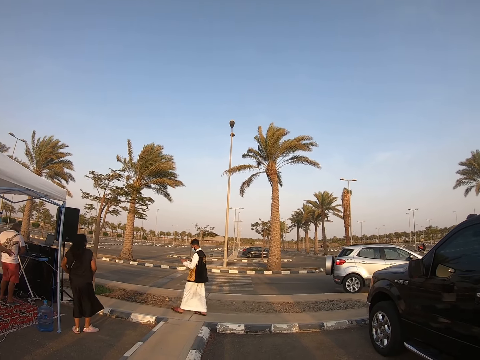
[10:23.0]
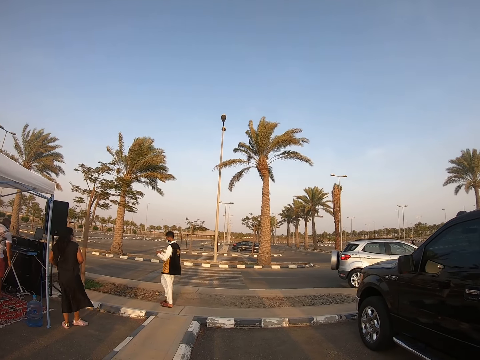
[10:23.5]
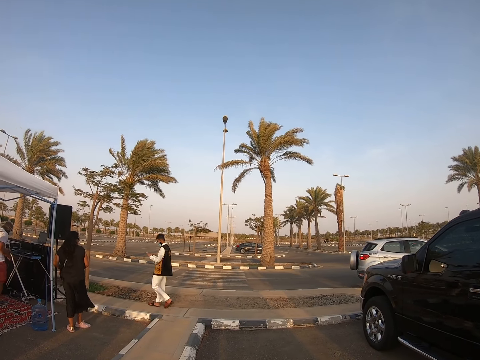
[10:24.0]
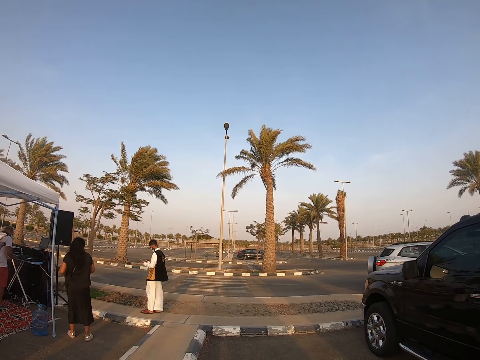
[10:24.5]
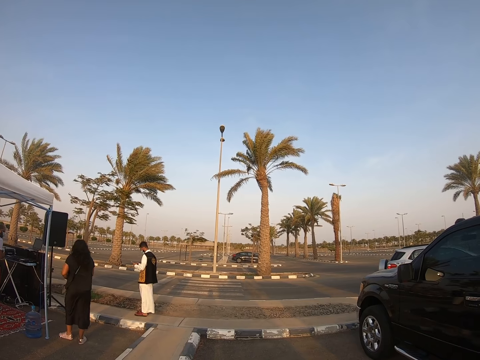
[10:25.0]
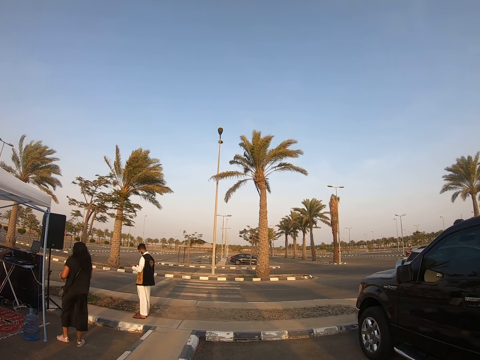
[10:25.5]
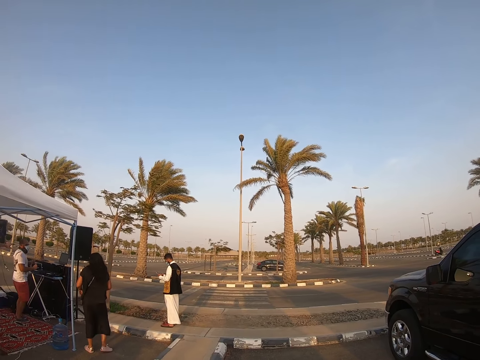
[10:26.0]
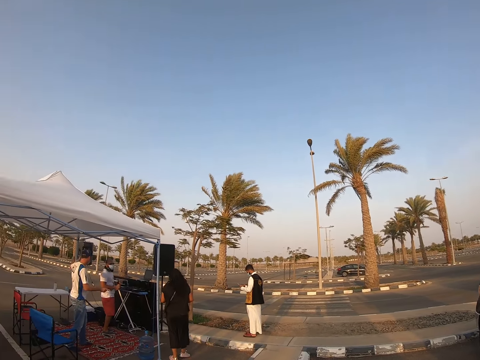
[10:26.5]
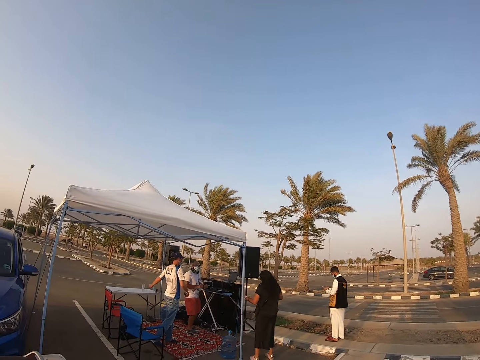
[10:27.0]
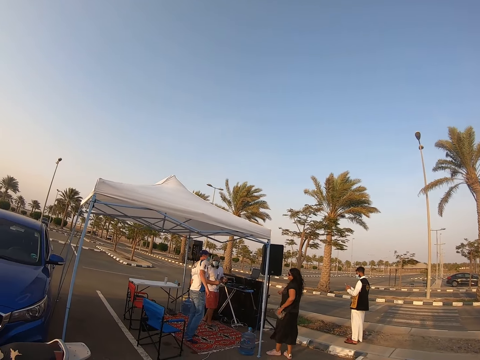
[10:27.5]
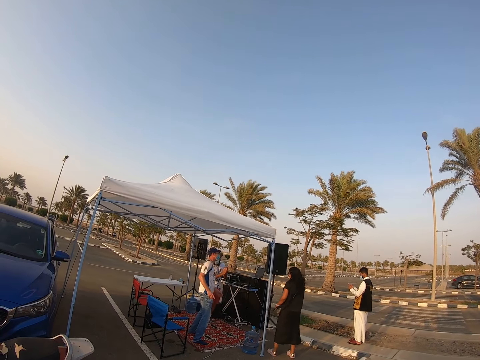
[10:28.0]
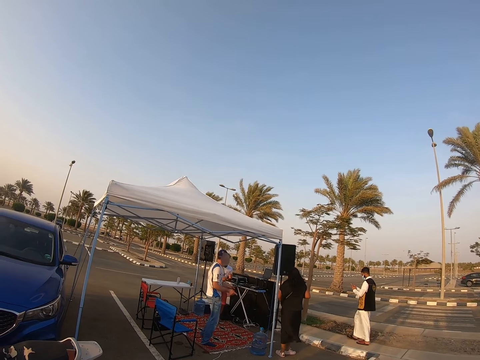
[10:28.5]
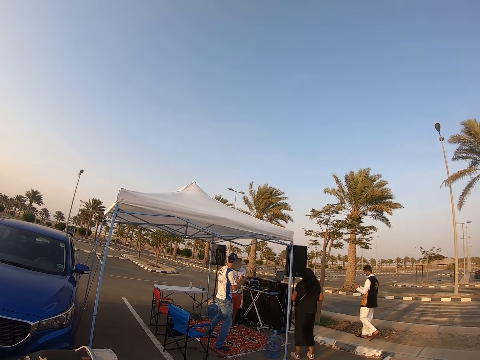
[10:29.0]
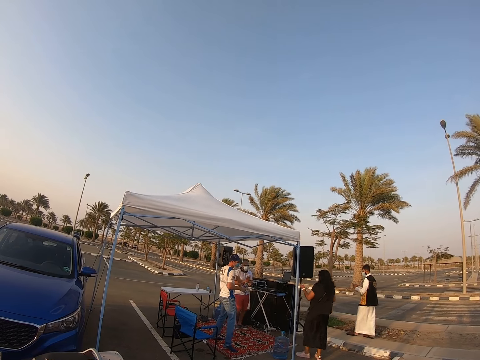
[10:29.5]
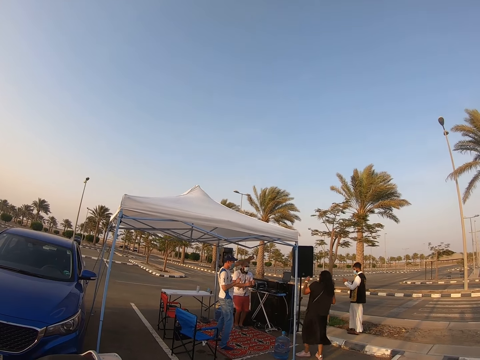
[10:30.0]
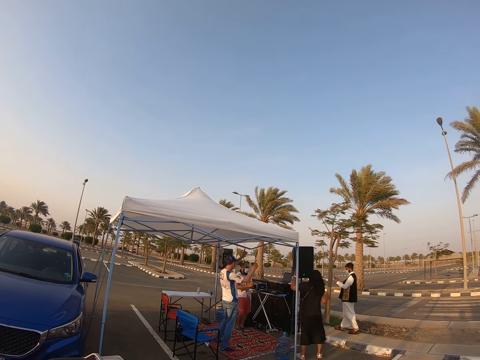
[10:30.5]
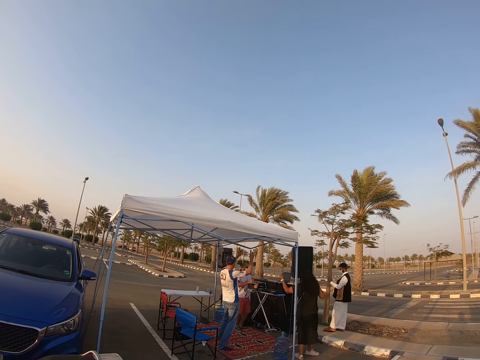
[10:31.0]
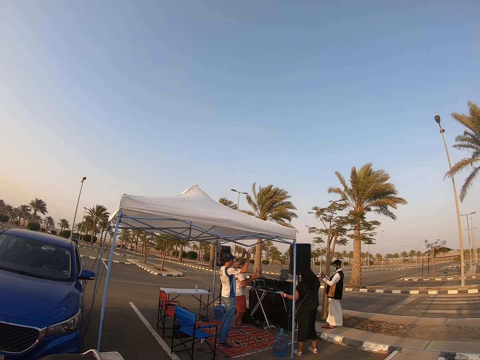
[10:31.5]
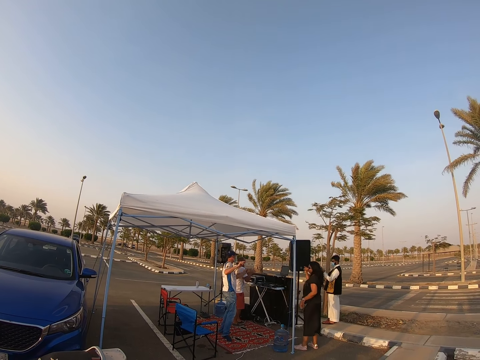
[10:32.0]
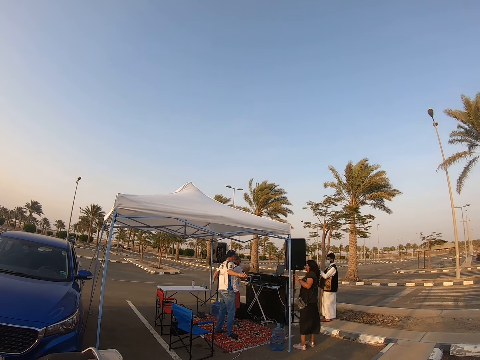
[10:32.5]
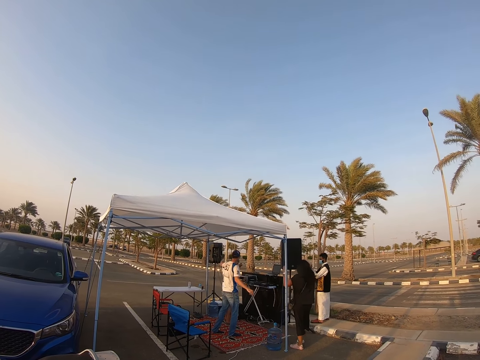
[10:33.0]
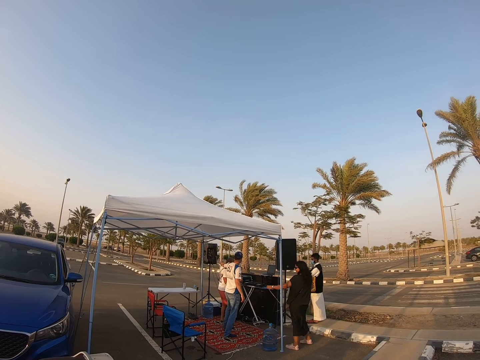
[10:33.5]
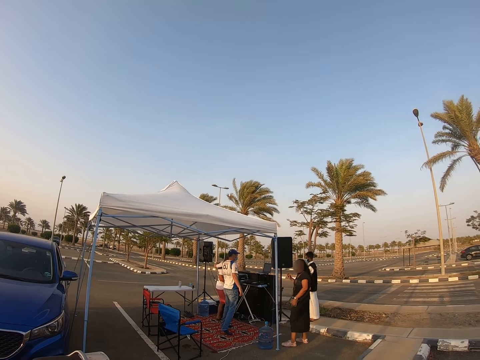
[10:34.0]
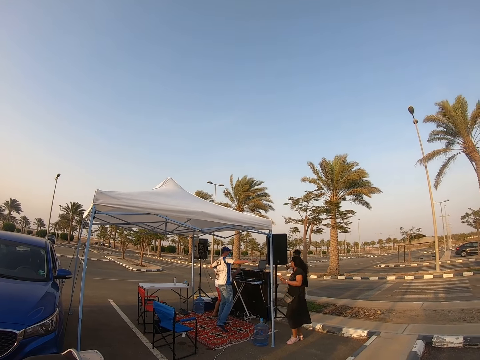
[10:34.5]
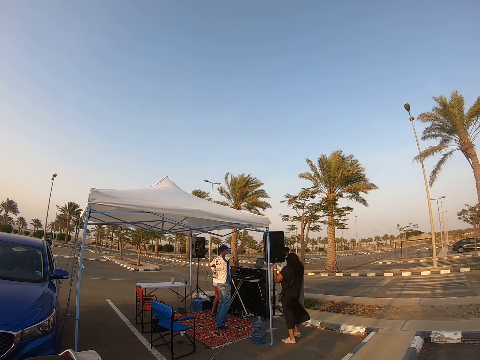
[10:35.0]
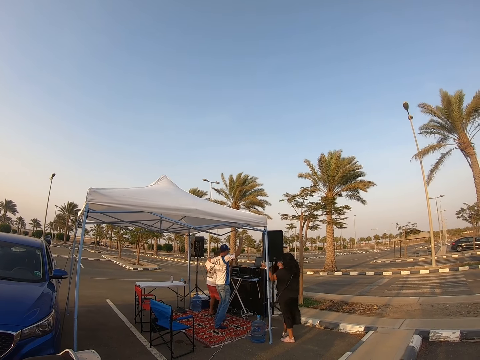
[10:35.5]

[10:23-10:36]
A man operates the phone. A second man dances. A third man dances. The second man lifts his hand. A woman lifts her hand, holds her bag with her hand, and lifts her hand. The first man stands beside the speaker and takes a video with his phone. The woman dances. The second man dances and lifts his hand.

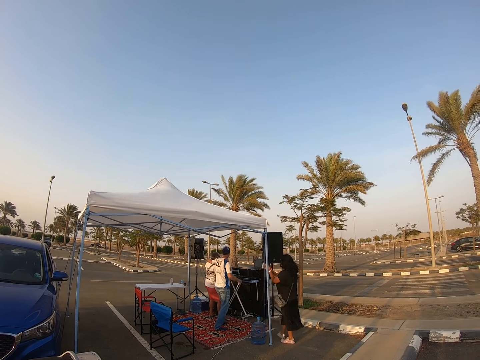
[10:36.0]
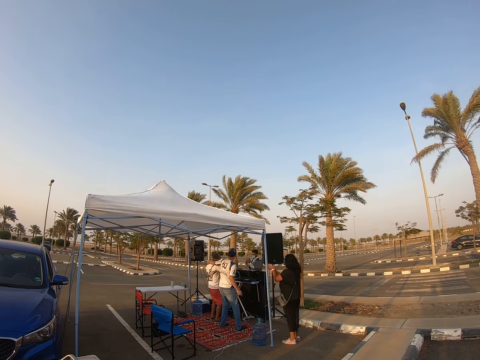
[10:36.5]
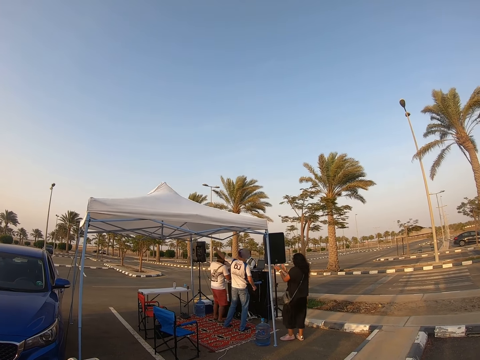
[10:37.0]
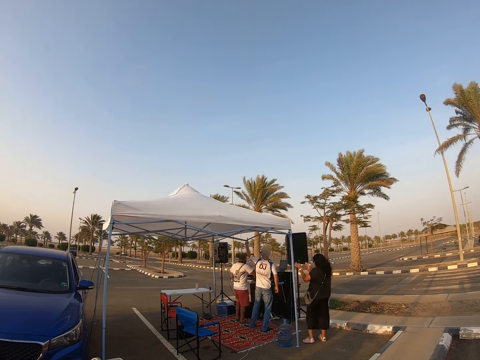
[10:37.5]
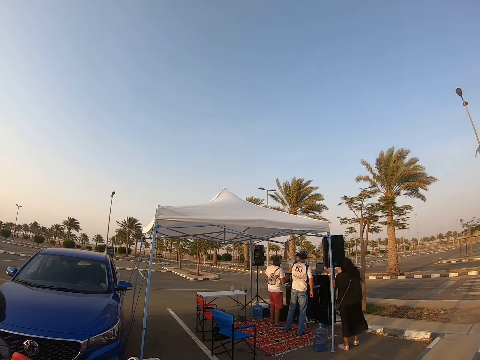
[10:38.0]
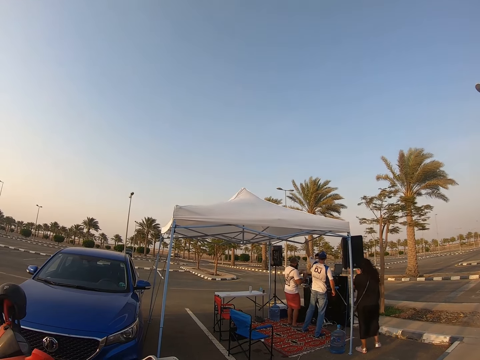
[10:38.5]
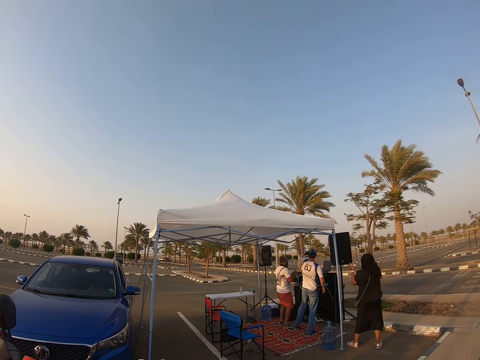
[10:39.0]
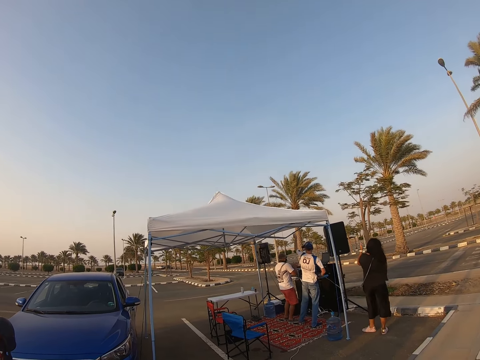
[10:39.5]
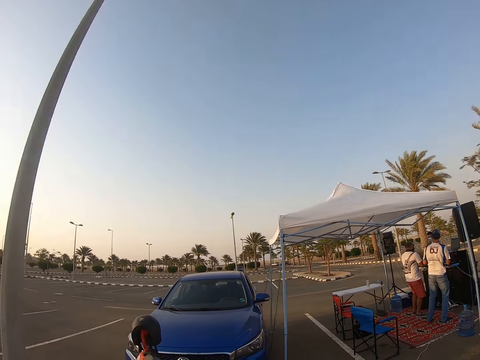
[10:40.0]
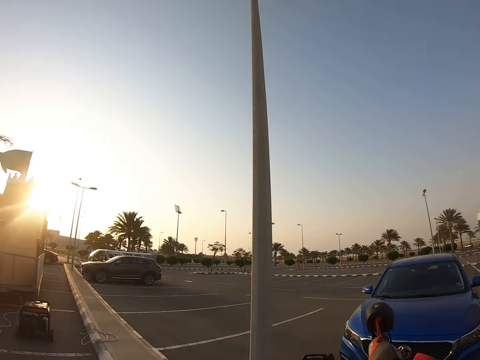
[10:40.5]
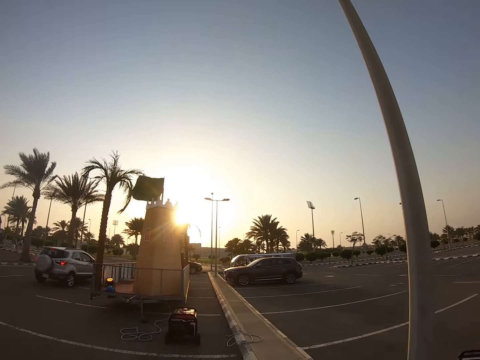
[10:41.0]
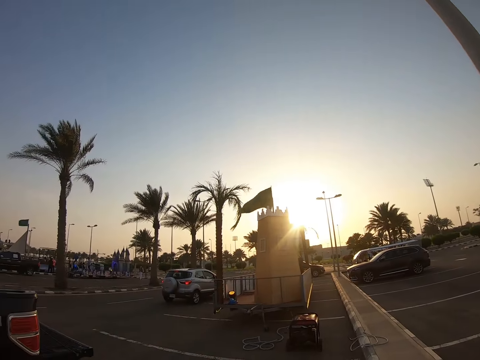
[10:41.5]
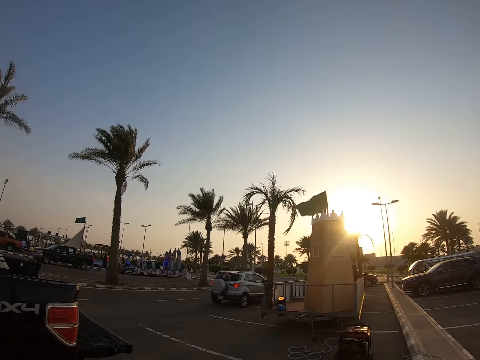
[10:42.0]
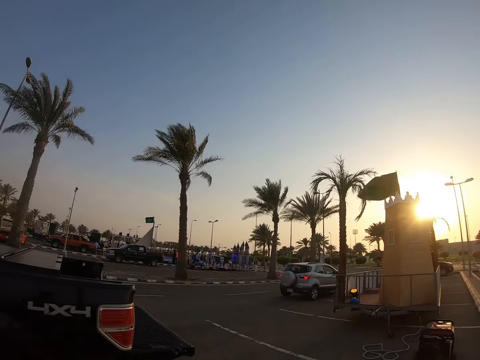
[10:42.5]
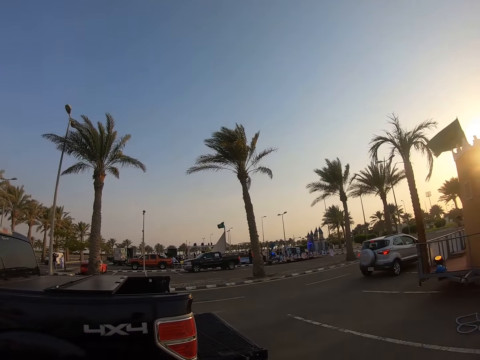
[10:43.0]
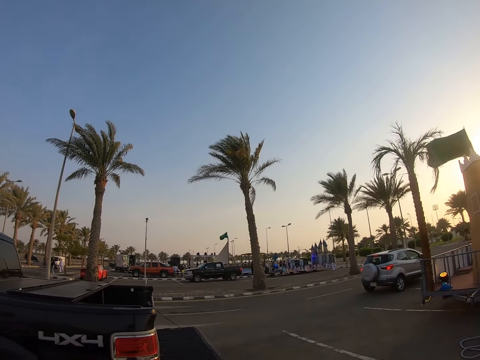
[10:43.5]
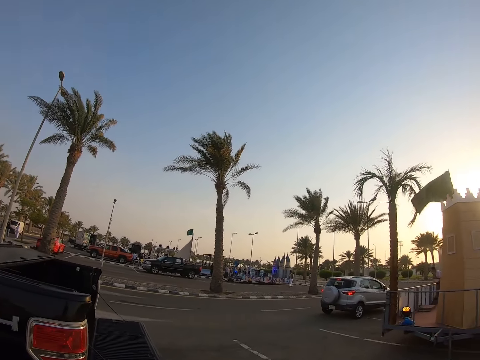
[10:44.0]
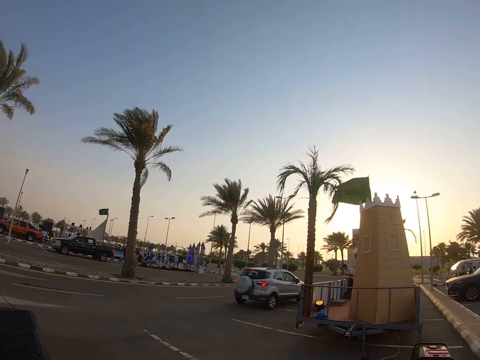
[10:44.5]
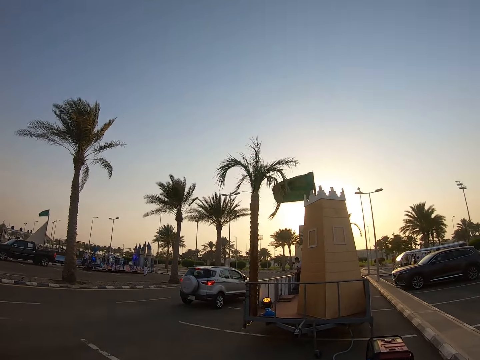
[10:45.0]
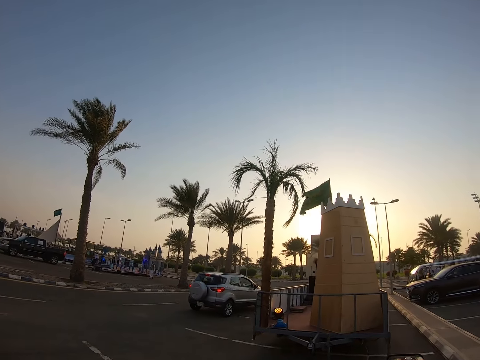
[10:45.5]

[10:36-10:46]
A man lowers his hand. The man holds another man on the shoulder. A woman claps her hands. The first man lifts his hand. The other man dances. The woman dances. The camera wearer looks around the parking. They walk around the parking.

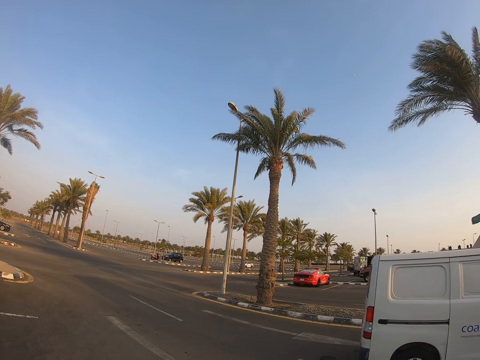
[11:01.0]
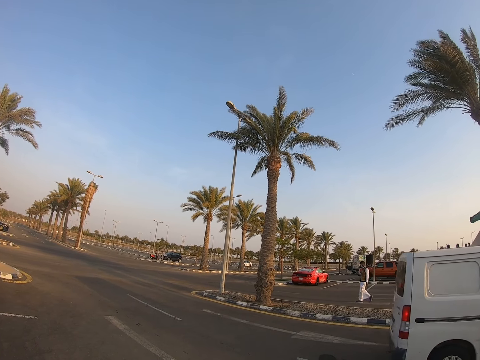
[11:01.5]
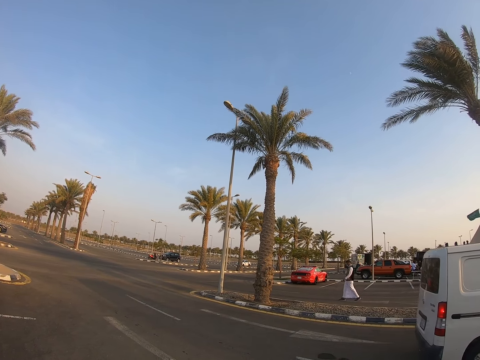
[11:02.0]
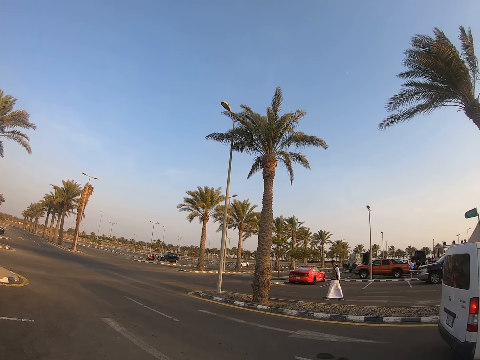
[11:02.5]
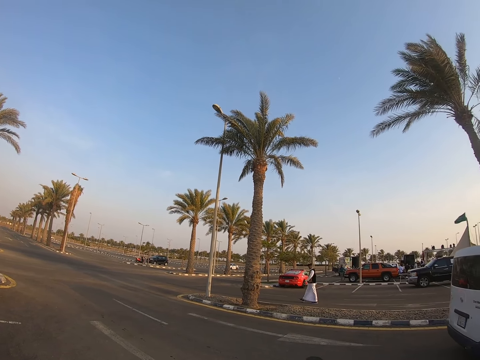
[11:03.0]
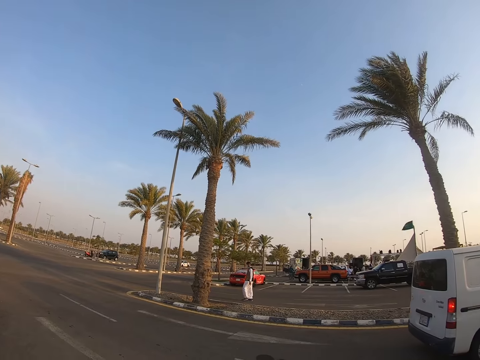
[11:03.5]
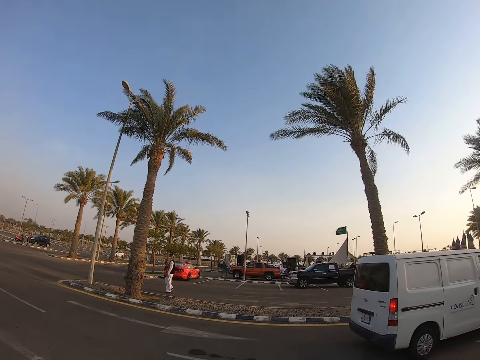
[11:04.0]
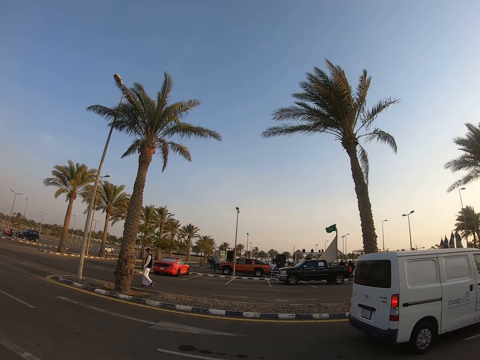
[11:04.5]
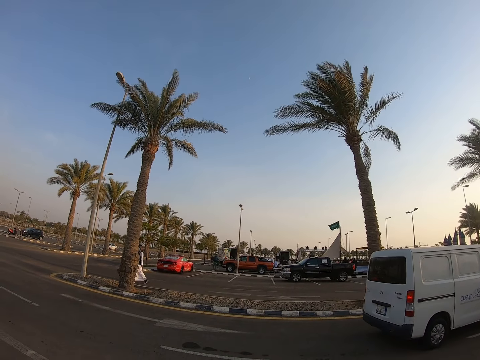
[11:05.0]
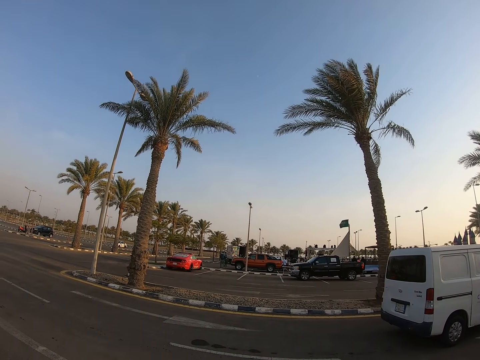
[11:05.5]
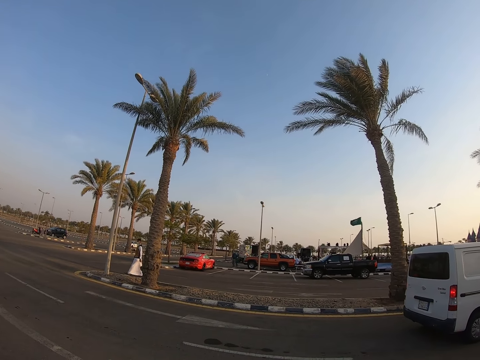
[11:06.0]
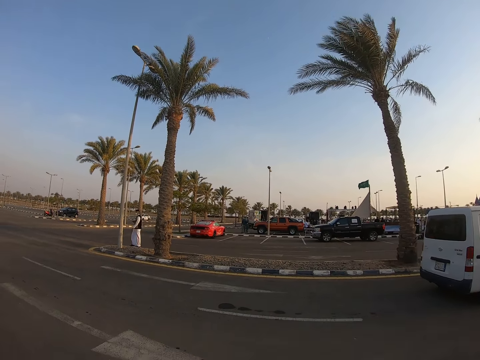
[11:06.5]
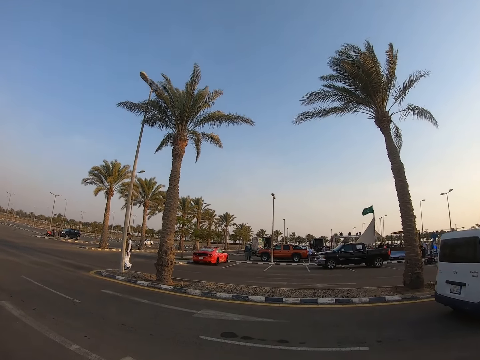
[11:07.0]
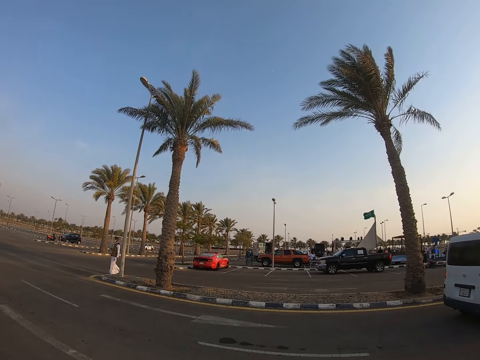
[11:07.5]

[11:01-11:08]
A man walks around the parking. The camera wearer looks around the parking.
